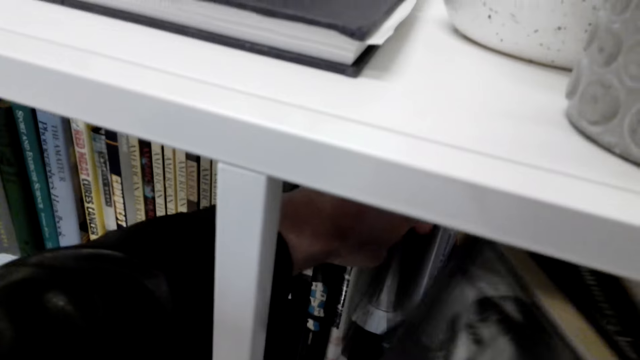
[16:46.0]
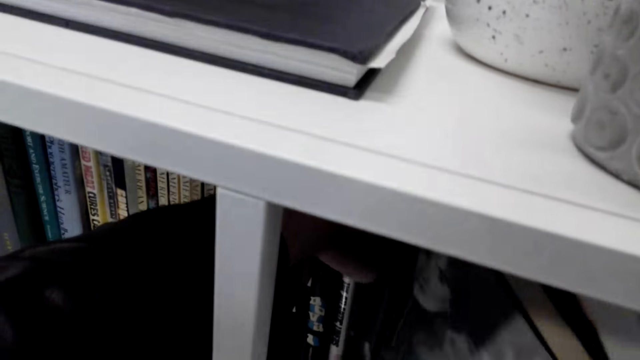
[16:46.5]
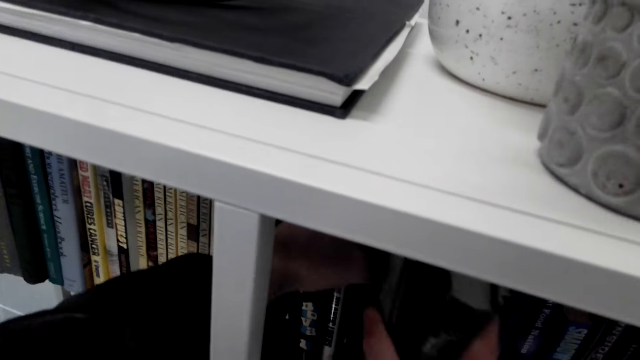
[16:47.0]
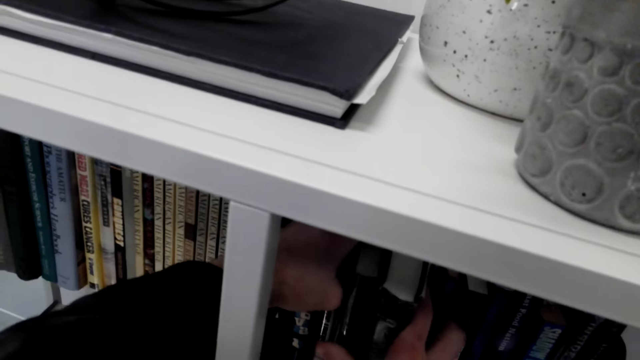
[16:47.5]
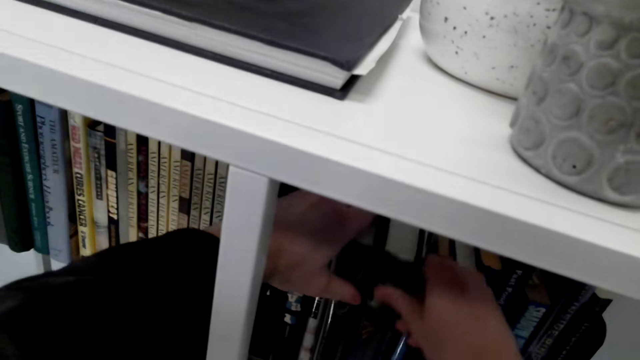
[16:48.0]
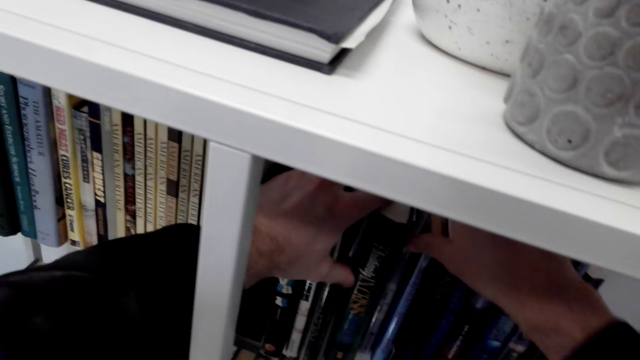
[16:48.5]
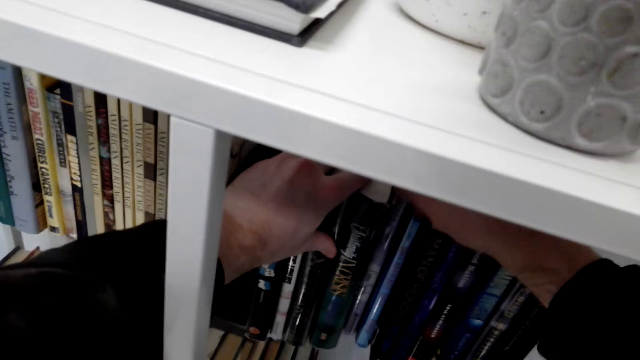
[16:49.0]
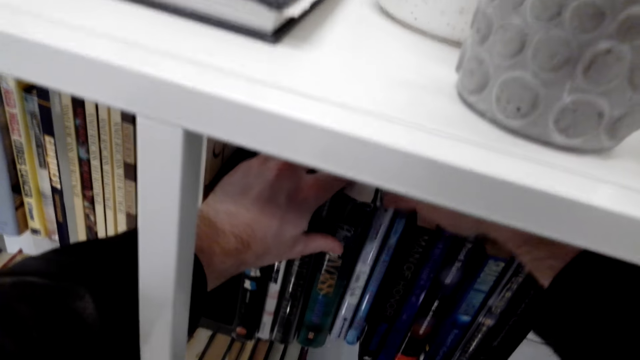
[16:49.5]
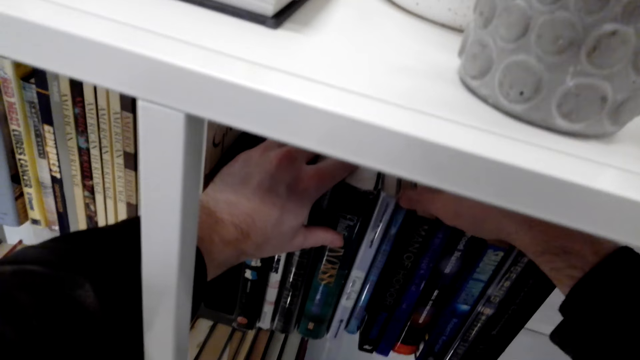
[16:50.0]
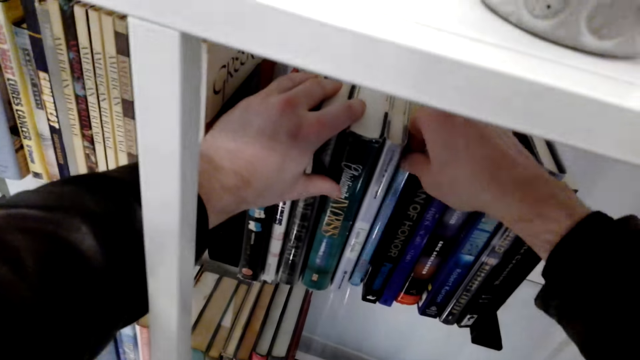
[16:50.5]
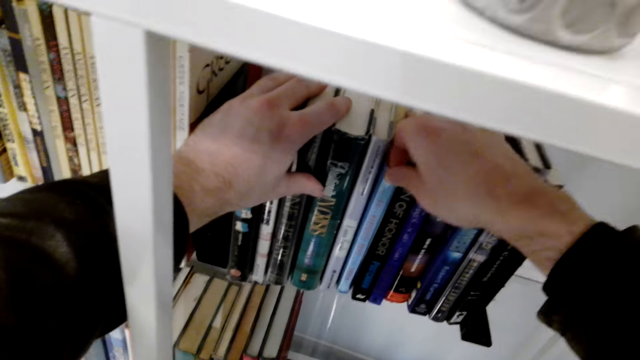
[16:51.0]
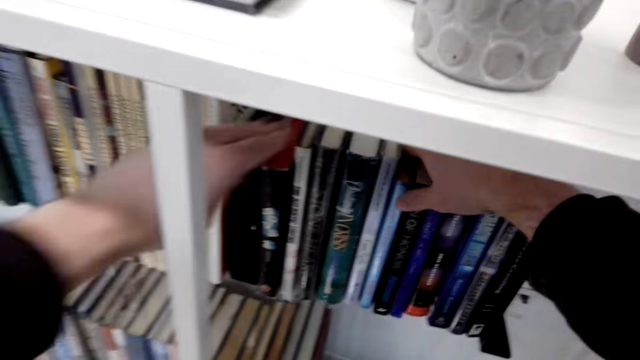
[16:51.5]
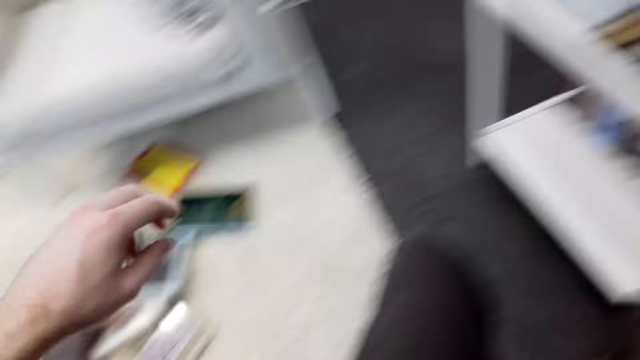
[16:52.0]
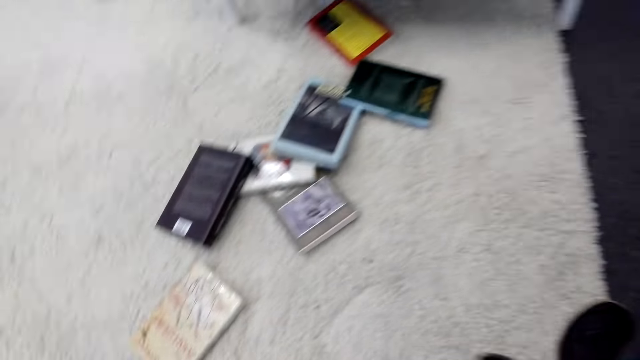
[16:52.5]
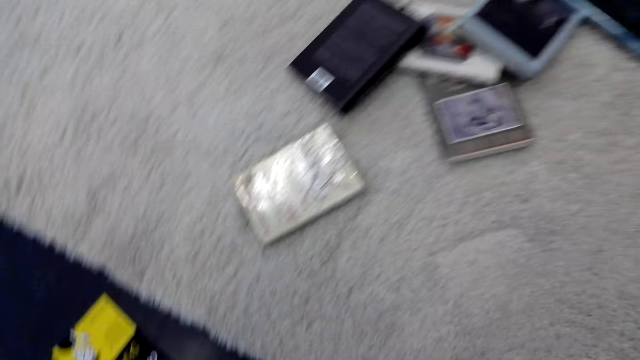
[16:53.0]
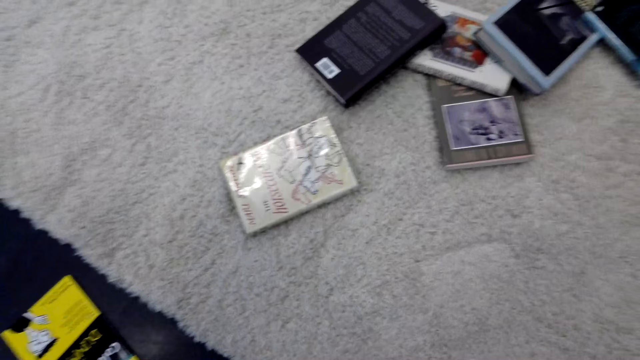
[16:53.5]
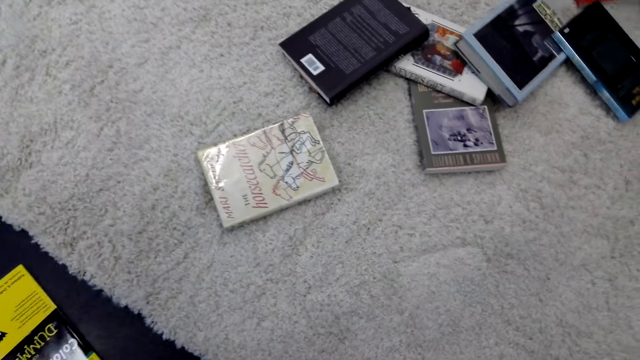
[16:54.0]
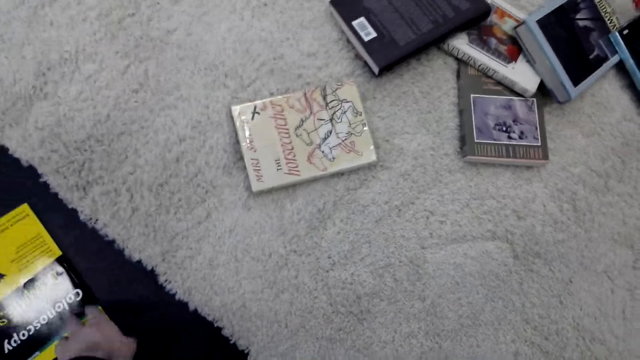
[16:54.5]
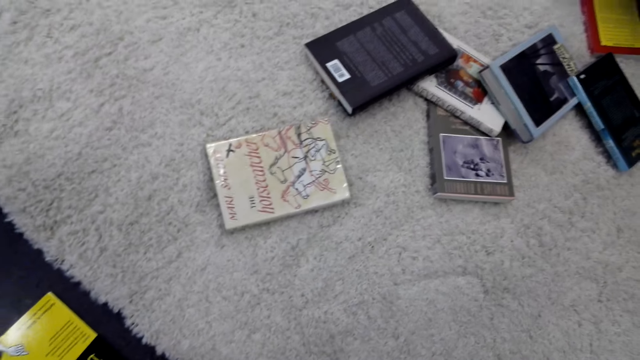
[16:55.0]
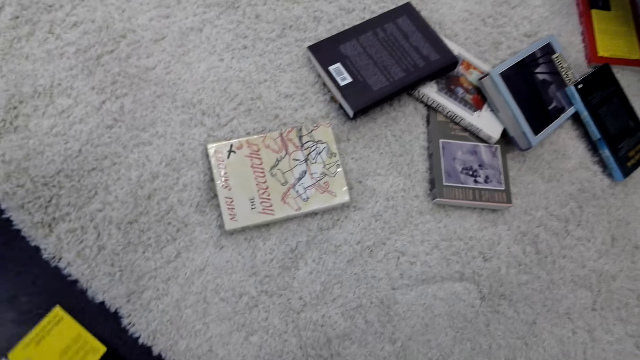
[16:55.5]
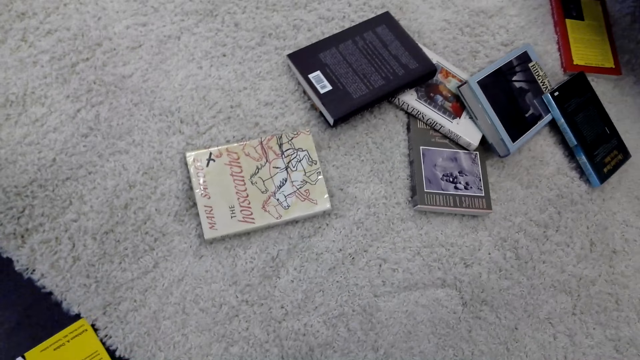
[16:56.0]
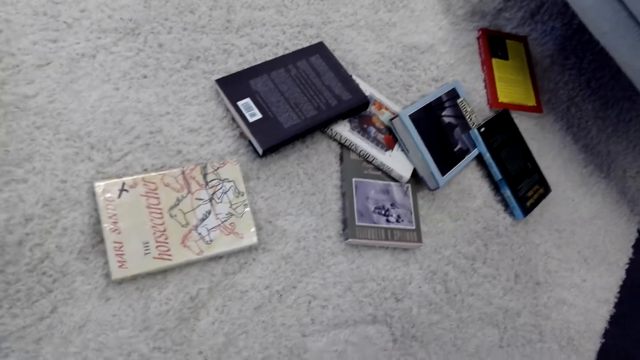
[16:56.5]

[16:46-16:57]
The camera wearer puts the book on a shelf.

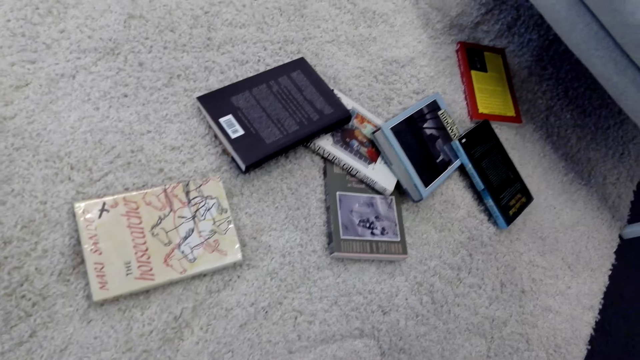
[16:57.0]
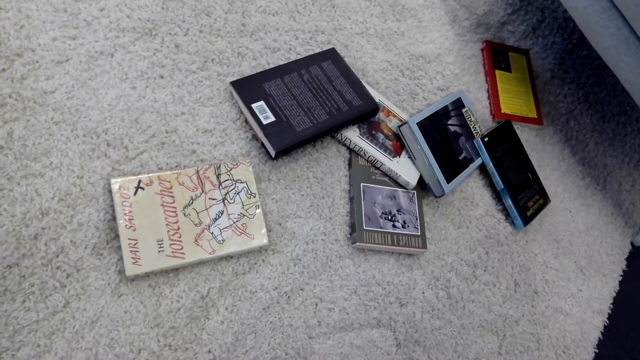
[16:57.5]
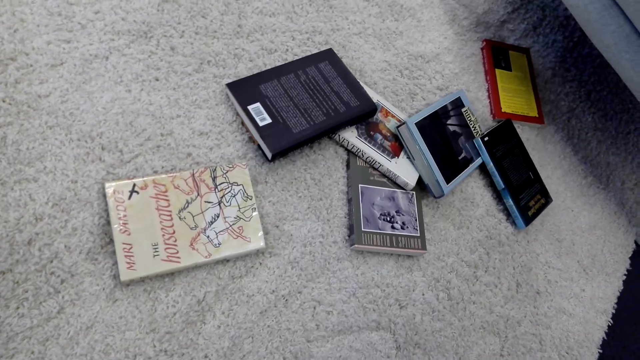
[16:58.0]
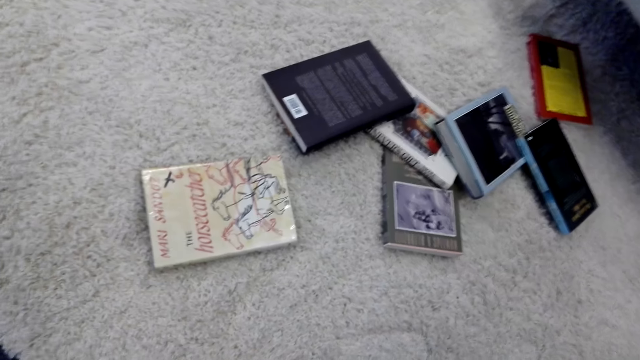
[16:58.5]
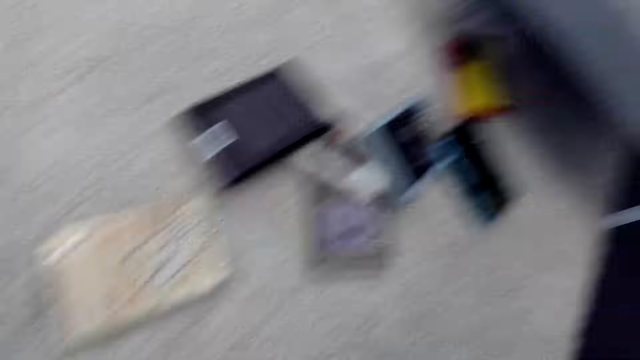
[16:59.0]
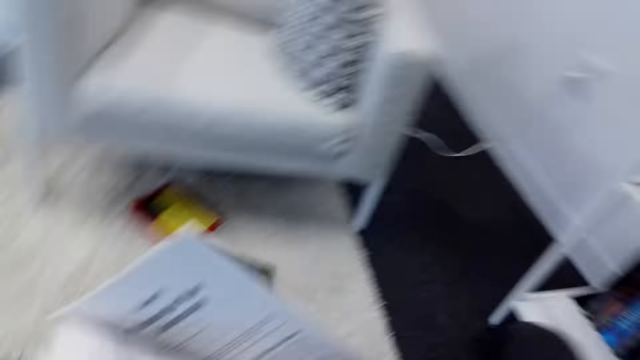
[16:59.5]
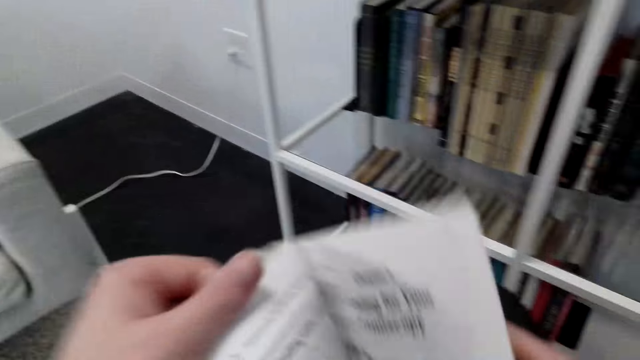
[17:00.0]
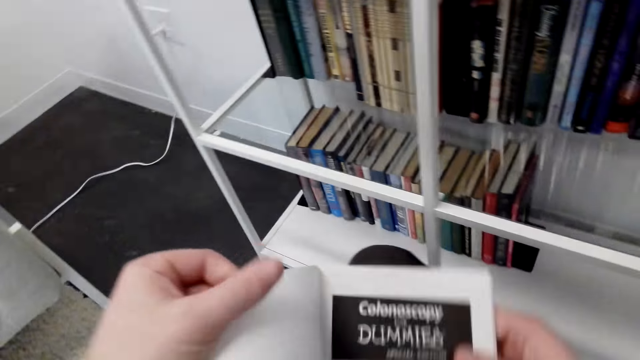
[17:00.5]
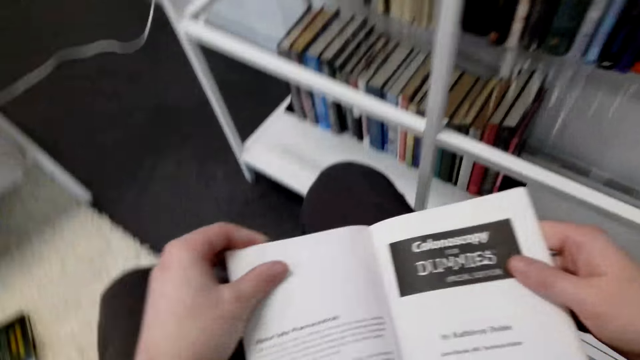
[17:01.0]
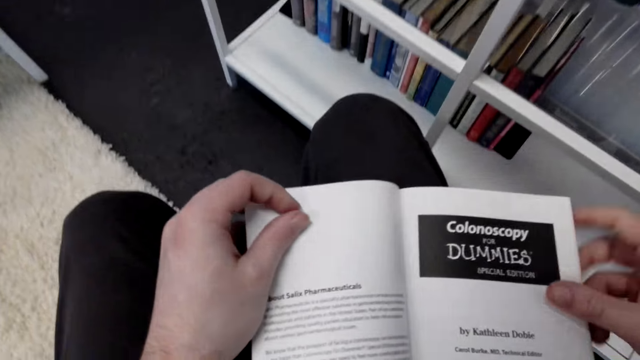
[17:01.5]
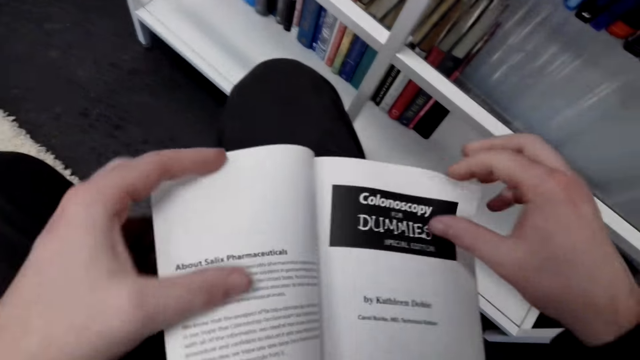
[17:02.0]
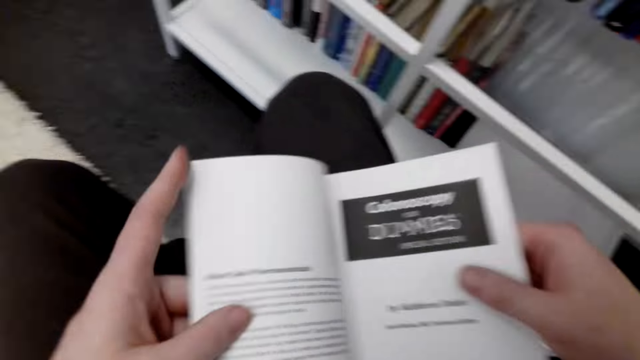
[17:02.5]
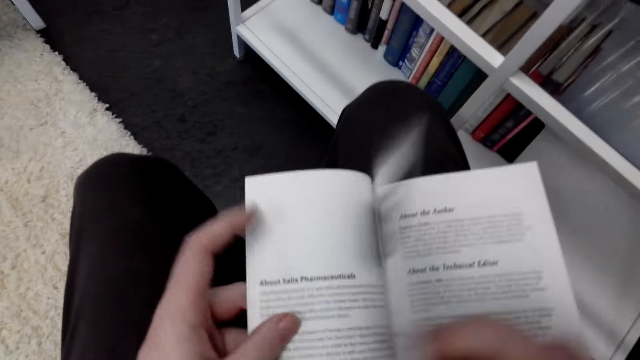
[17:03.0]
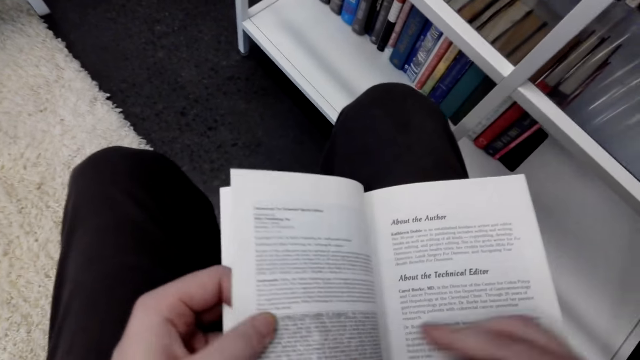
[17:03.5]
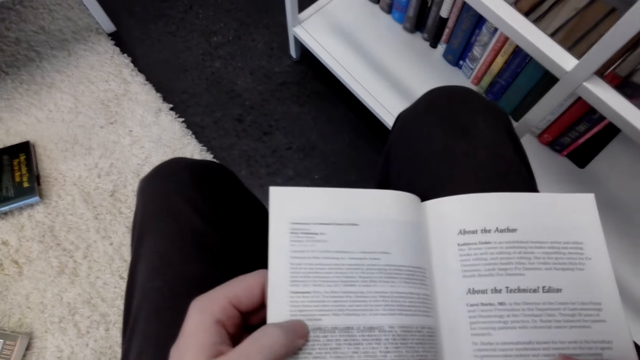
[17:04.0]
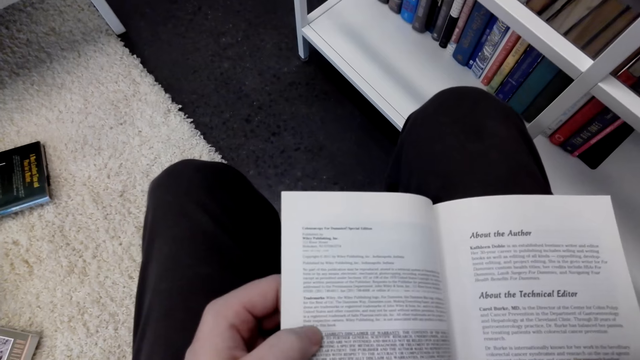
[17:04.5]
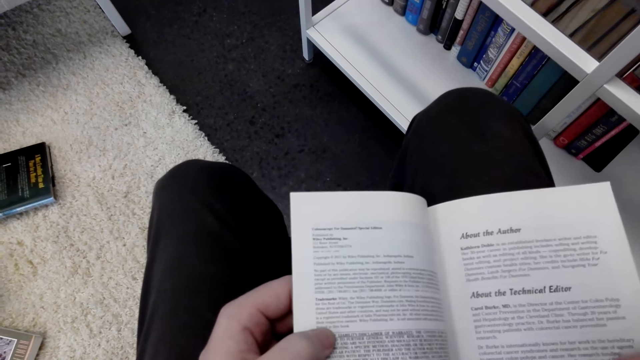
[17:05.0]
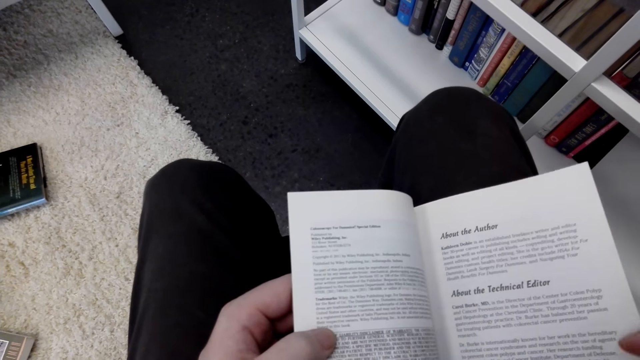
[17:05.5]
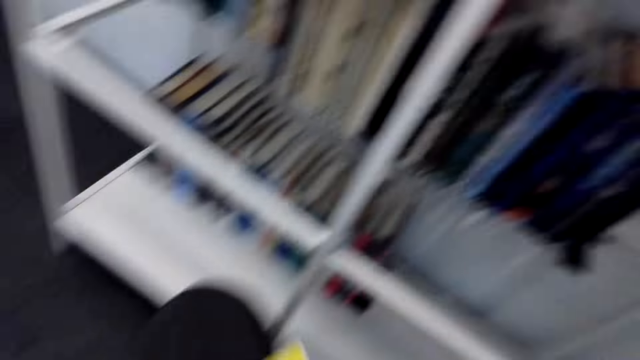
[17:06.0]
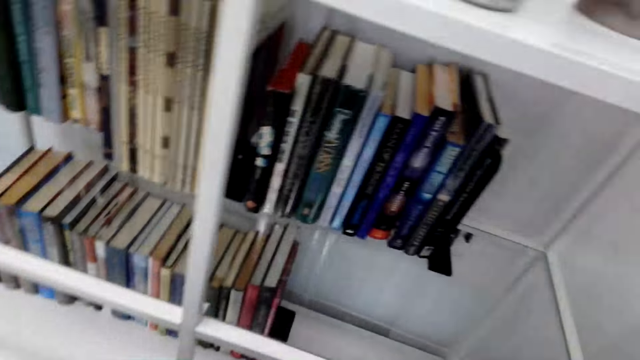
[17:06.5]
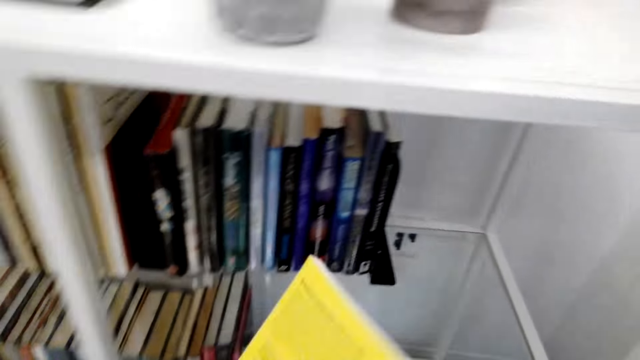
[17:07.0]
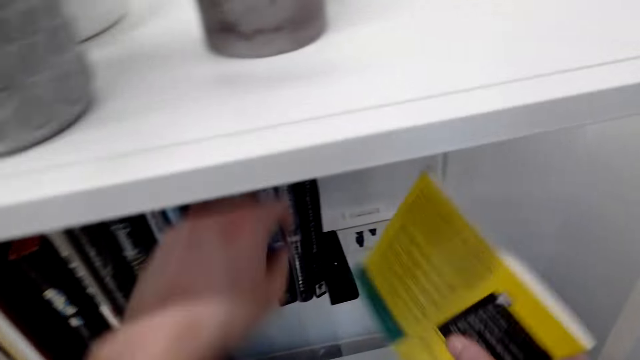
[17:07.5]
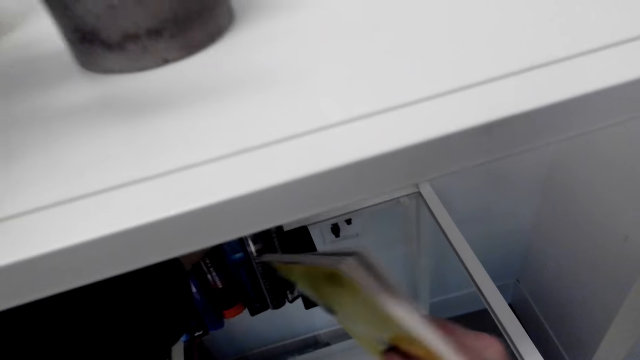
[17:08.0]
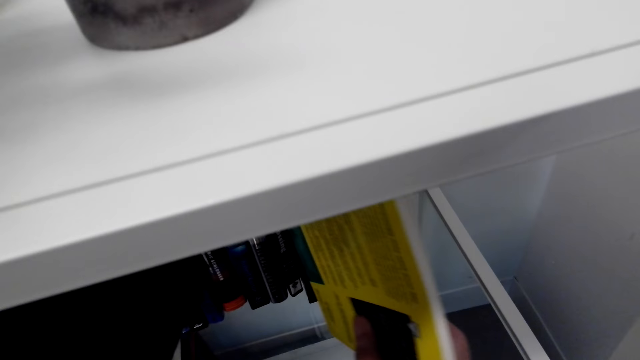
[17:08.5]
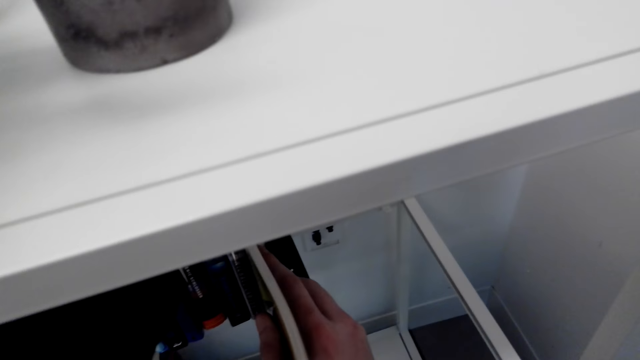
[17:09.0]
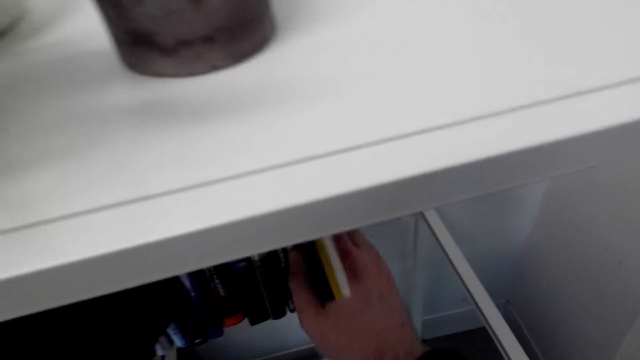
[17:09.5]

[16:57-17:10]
The camera wearer picks up another book. They sigh. They open the pages of the book. They put the book on the shelf.
